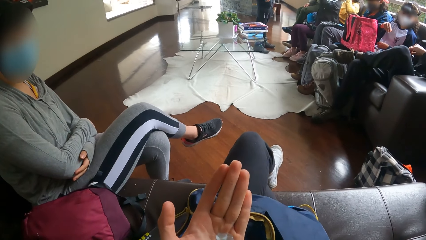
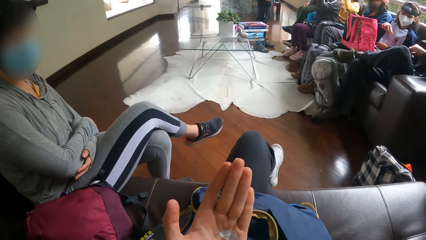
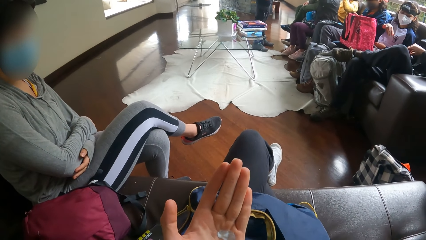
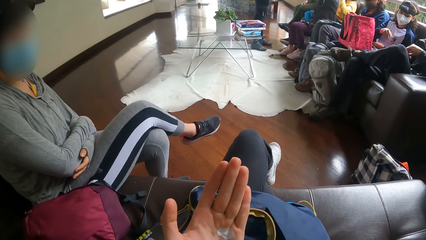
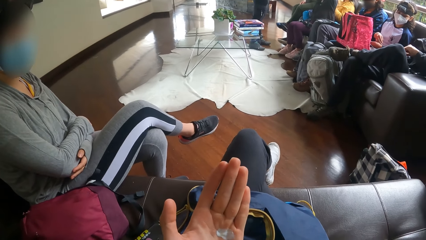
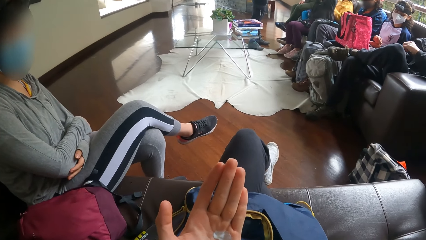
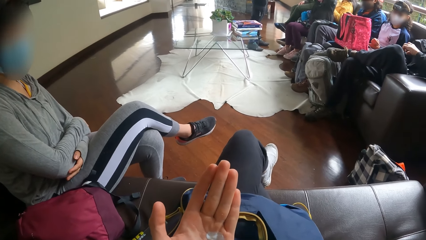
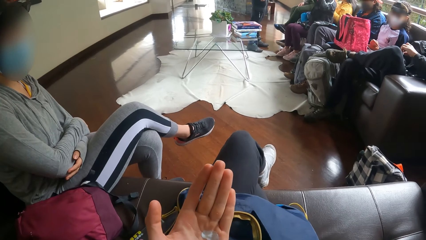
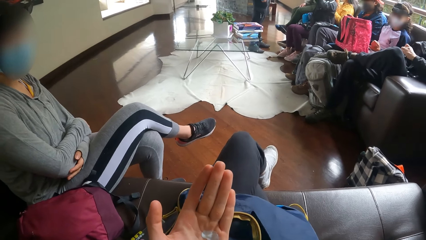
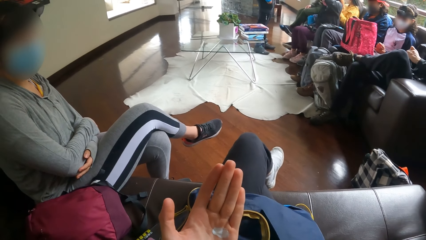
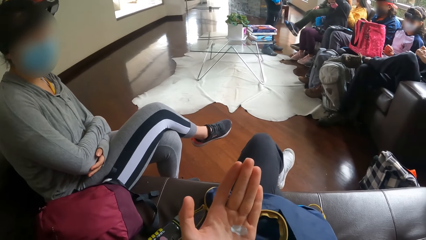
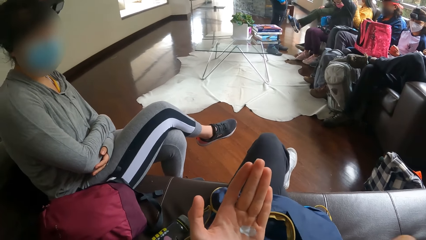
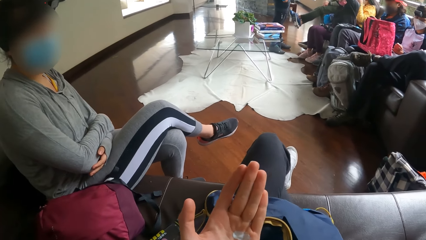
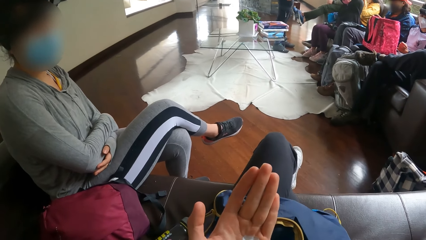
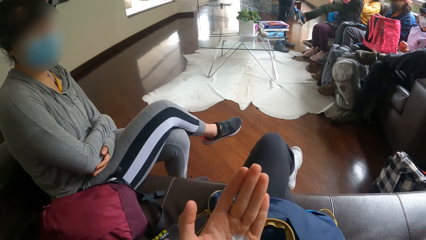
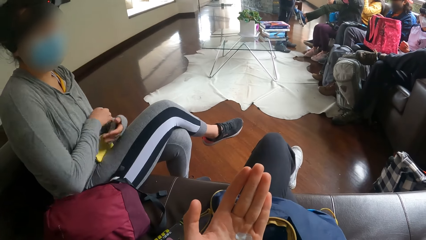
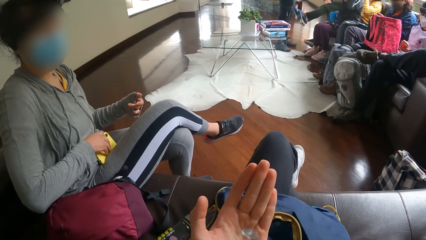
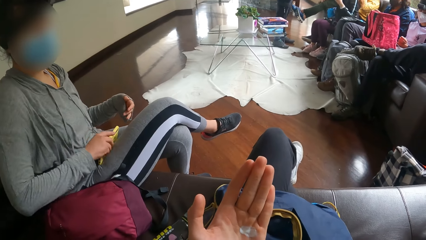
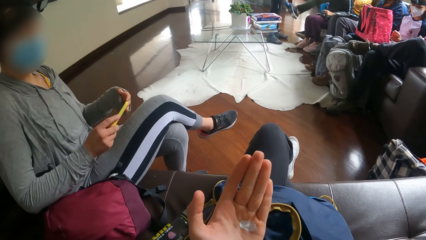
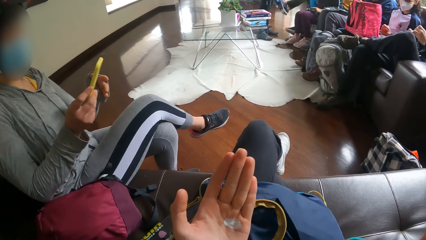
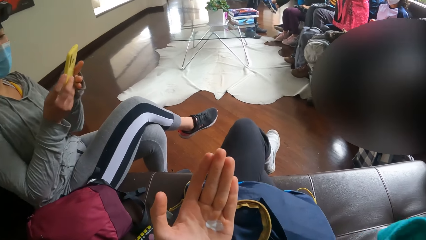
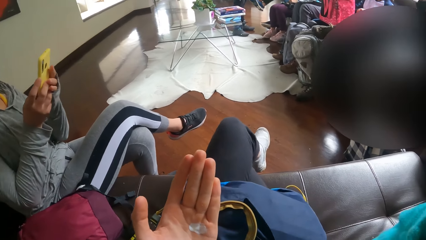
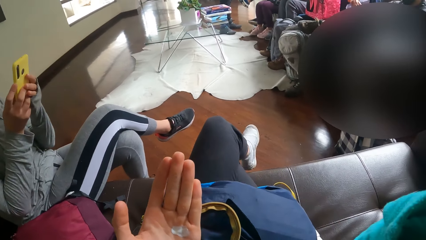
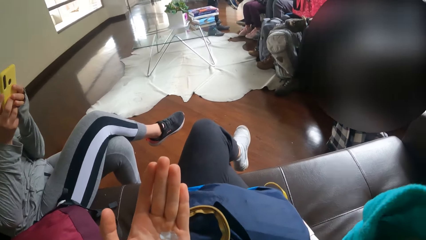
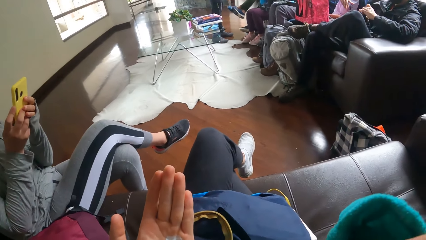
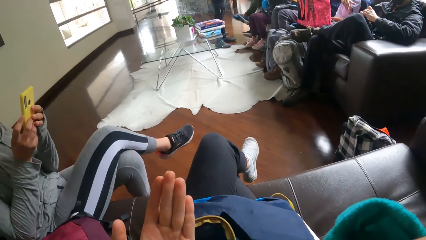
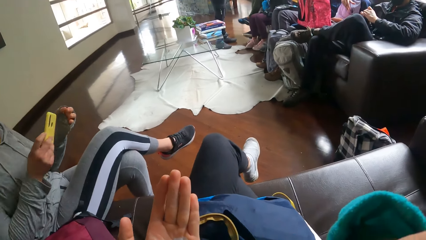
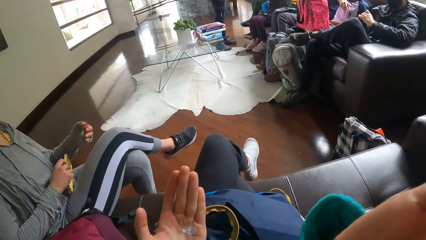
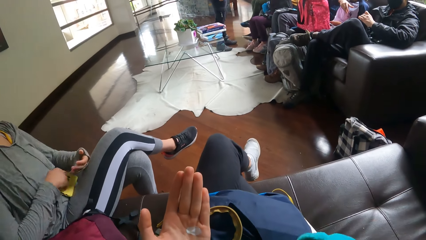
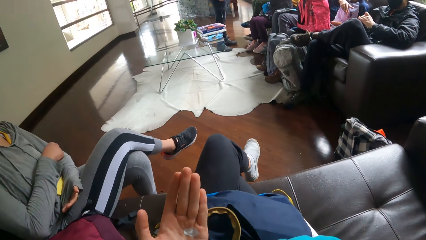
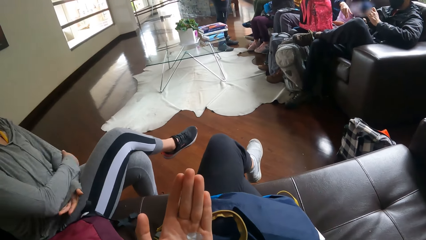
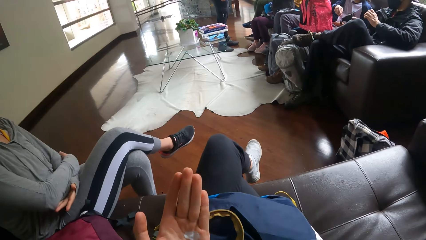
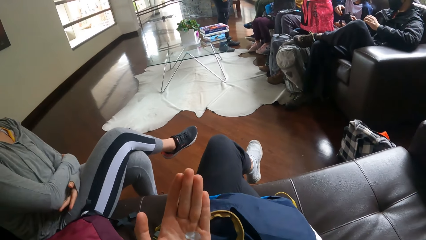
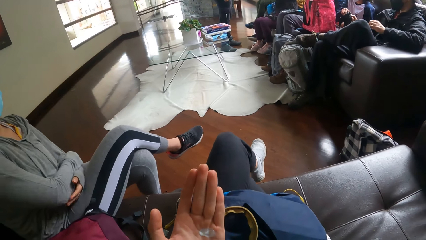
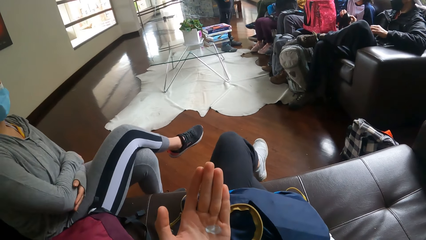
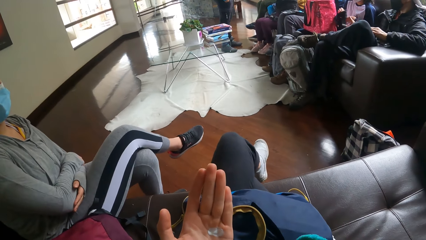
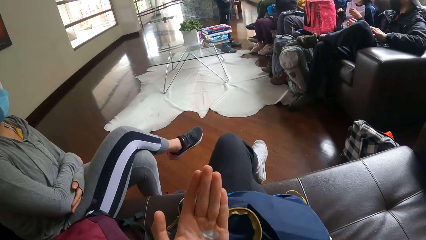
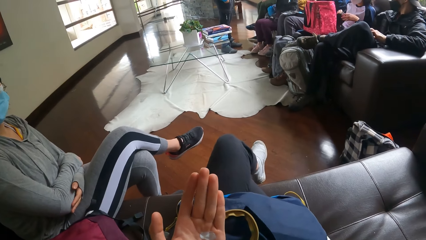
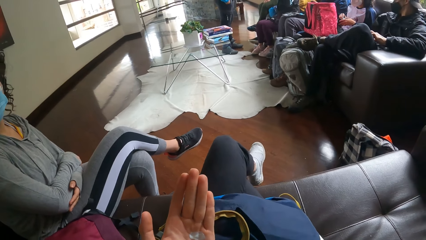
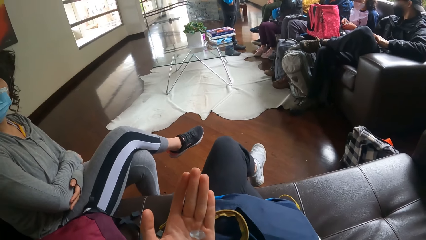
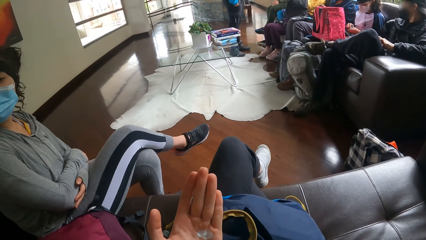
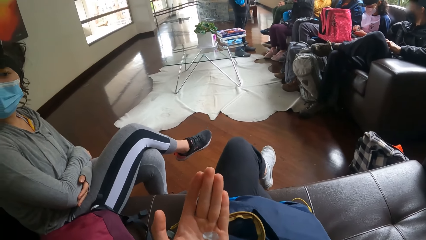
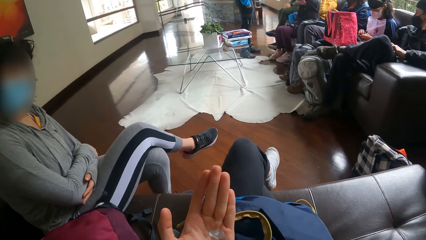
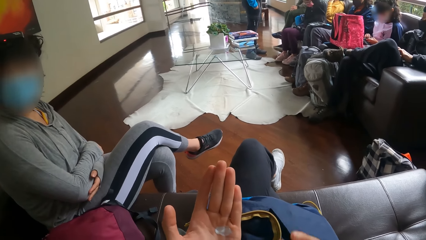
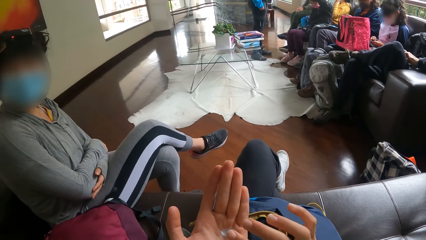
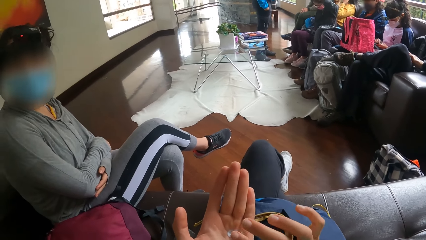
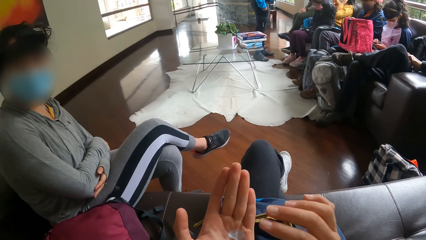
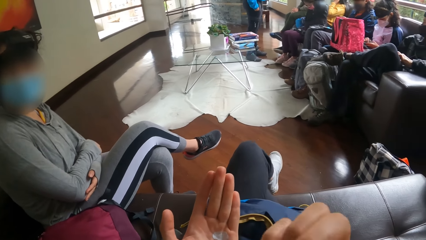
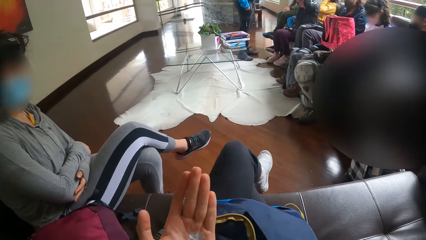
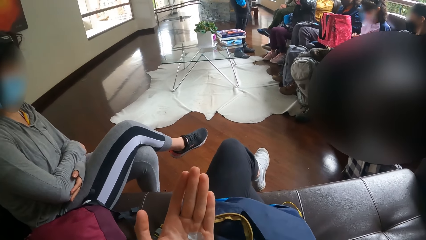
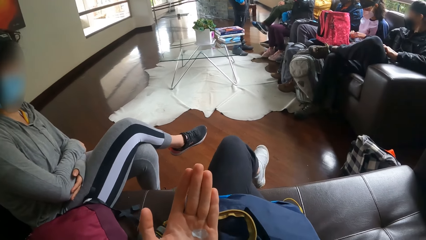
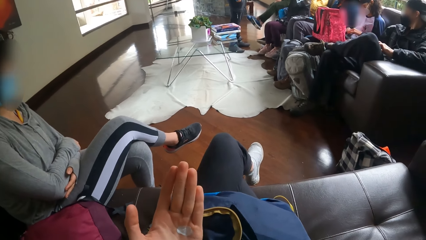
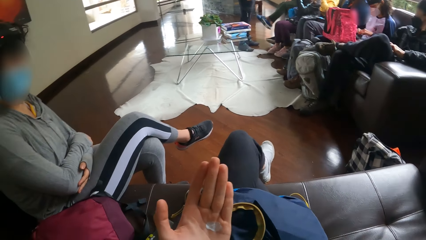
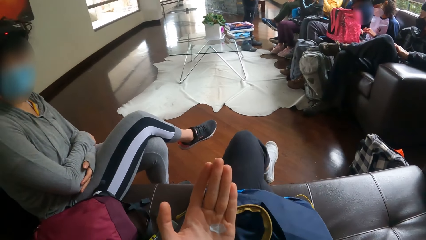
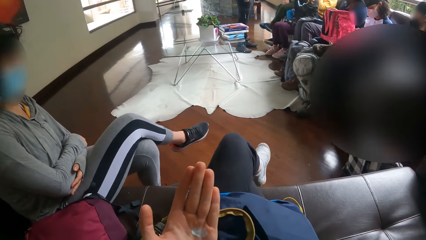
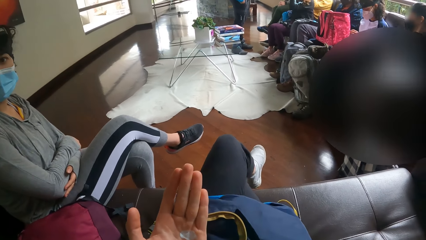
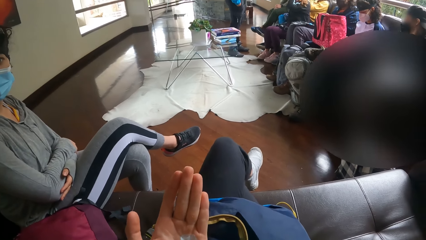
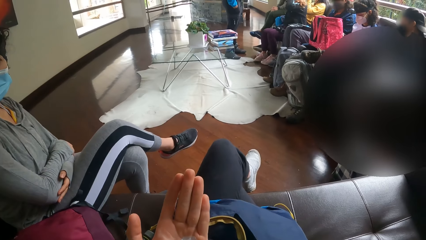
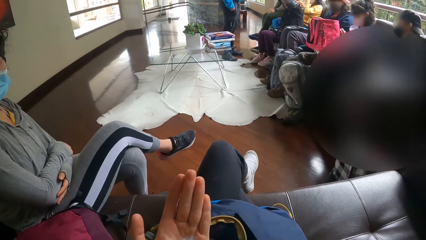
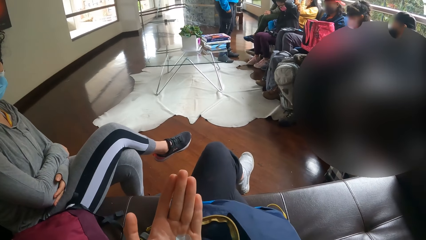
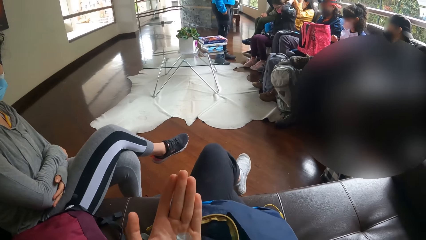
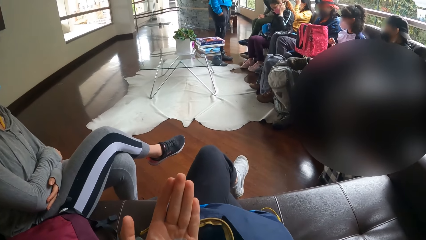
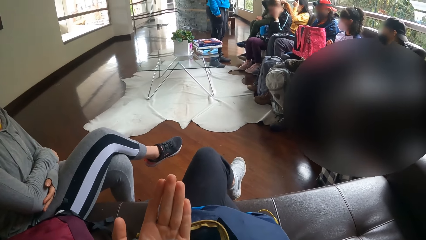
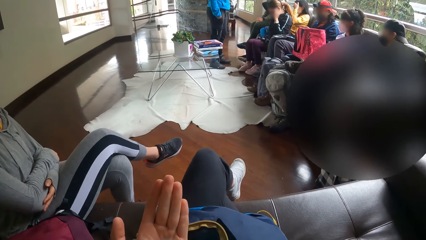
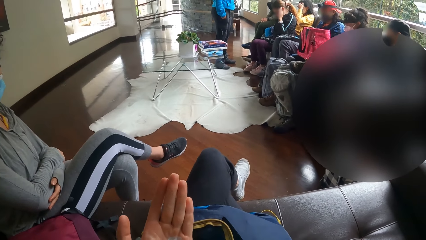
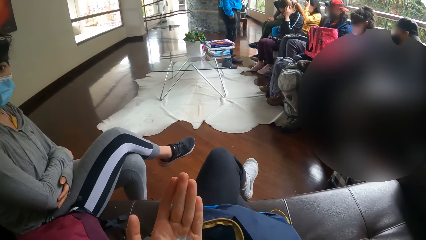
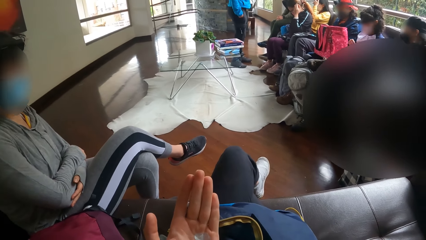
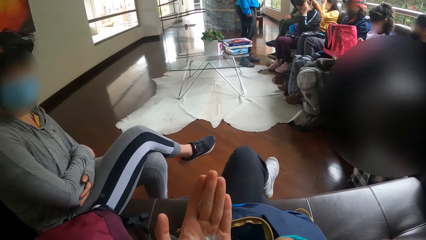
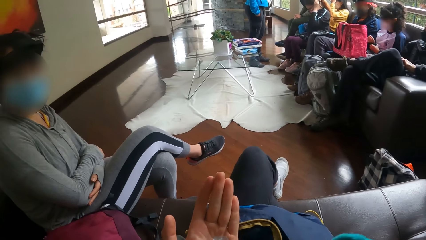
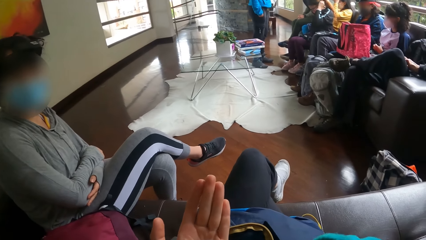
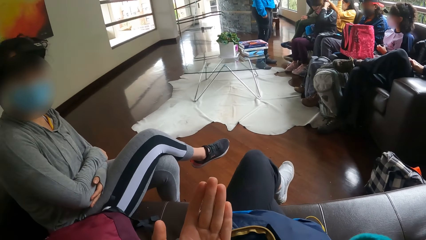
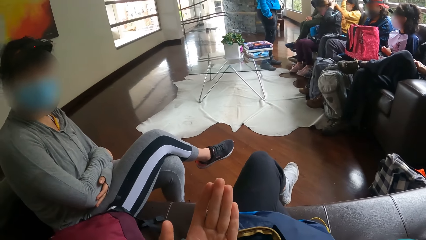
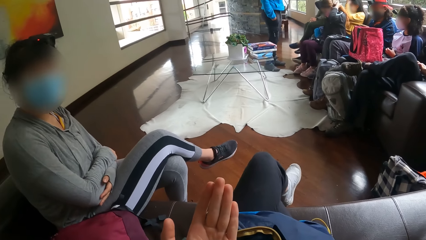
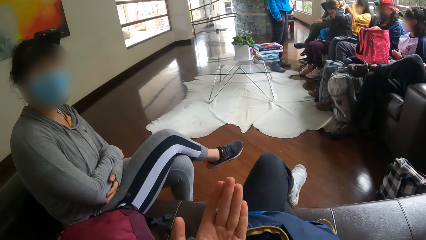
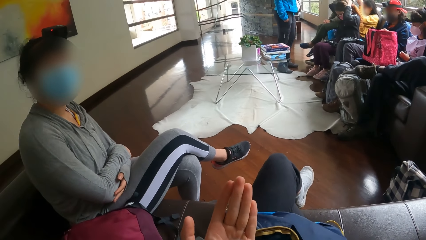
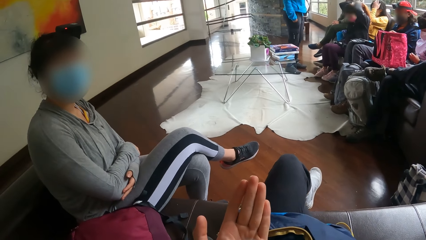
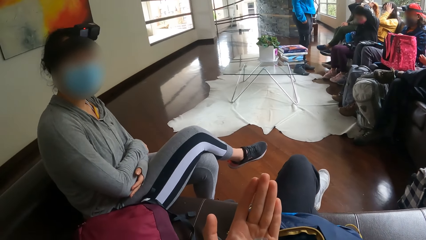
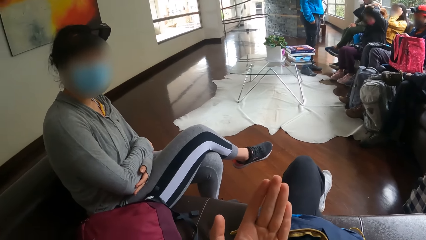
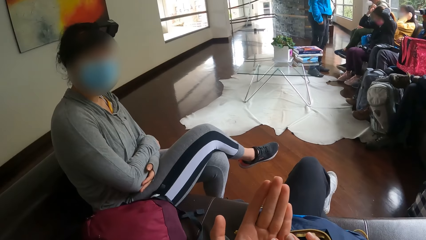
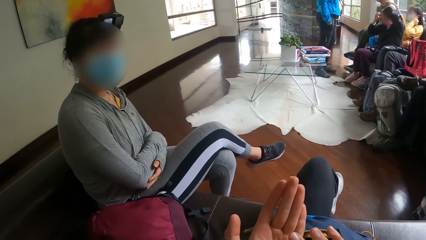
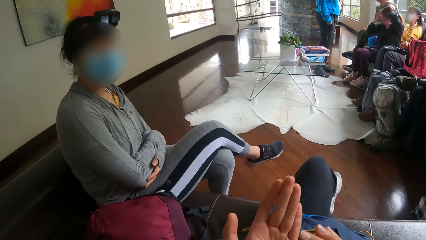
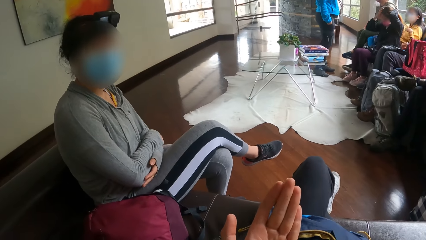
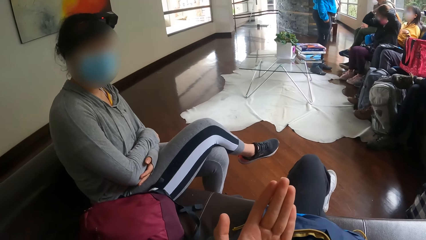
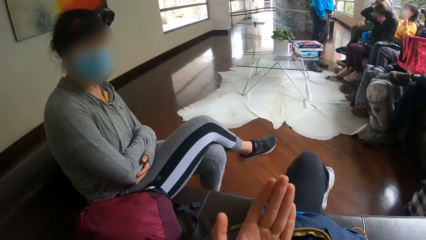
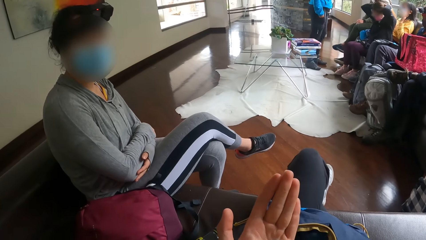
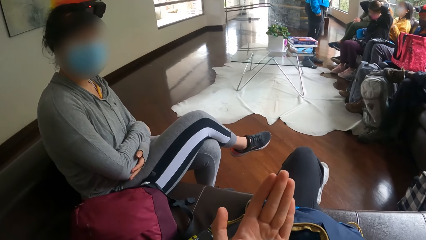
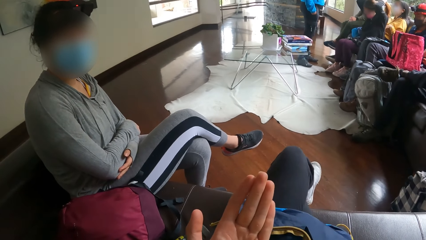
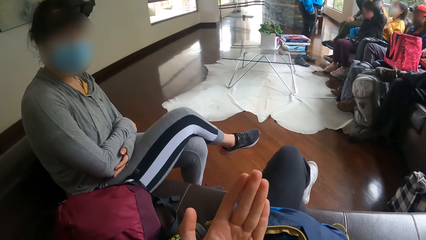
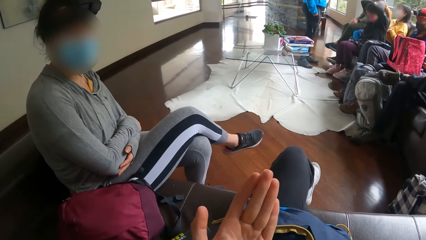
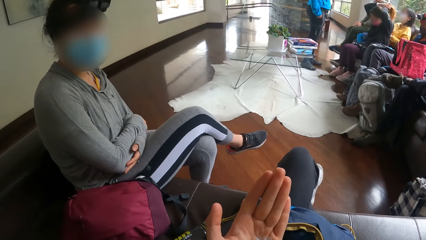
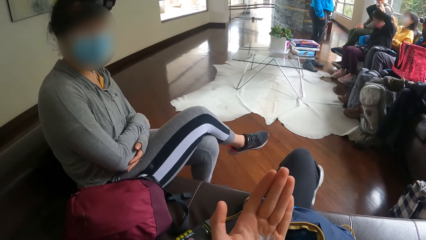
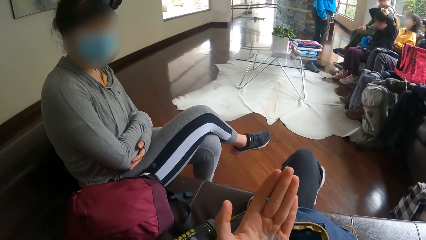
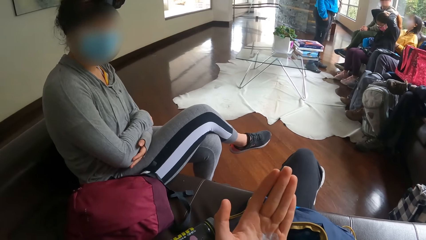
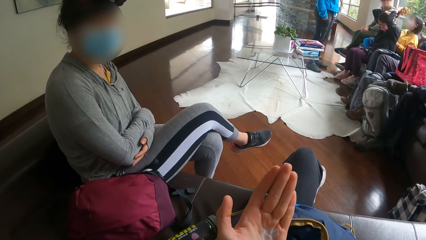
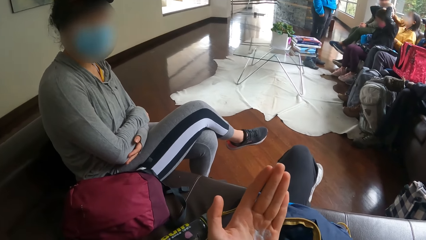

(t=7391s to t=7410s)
The woman picks up the phone from her thigh with her right hand, operates the phone with both hands, places the phone on her thigh with her right hand and folds her hands on her thigh. The camera wearer touches the cream on her left palm with her right hand. She applies the lotion on her palm. She touches her face with her right hand. The woman operates the phone with both hands.
